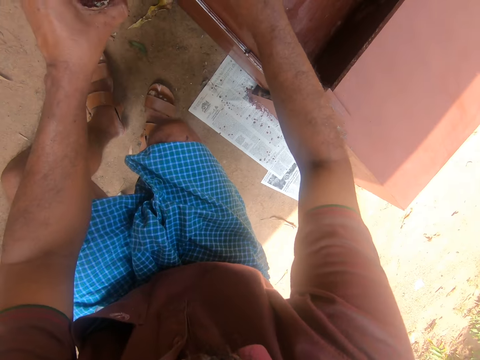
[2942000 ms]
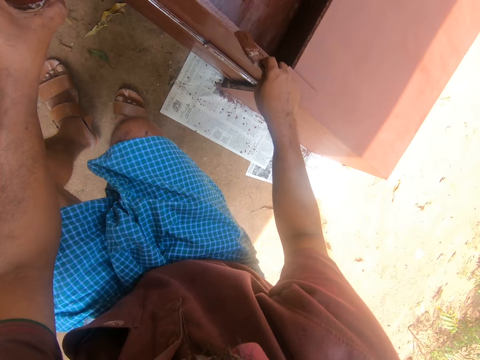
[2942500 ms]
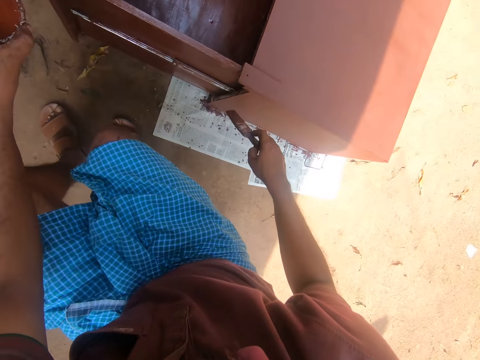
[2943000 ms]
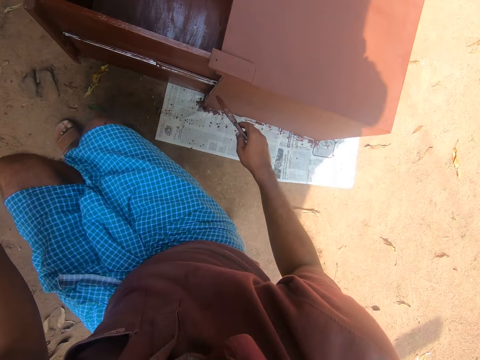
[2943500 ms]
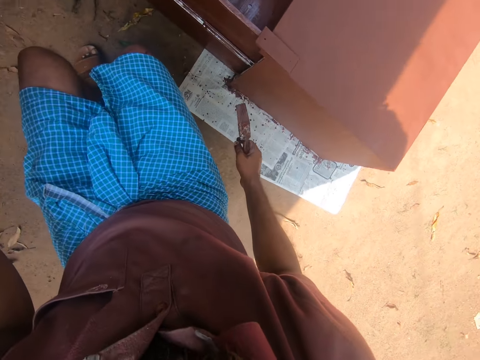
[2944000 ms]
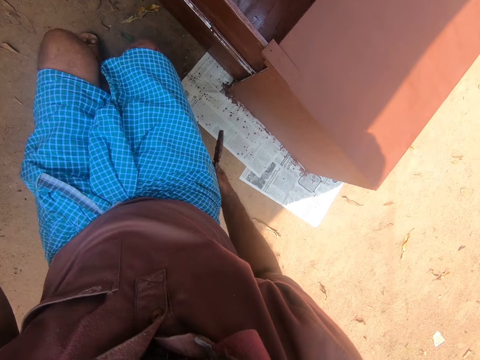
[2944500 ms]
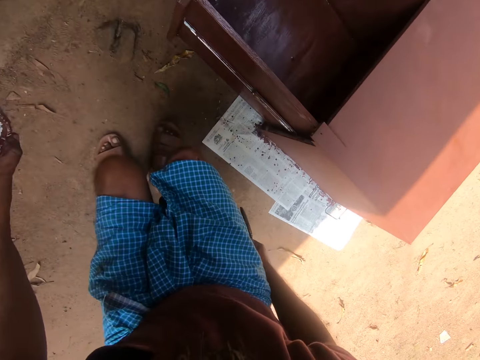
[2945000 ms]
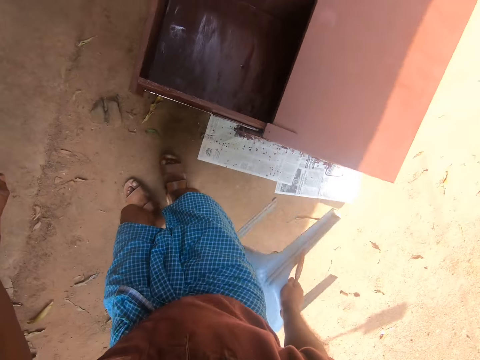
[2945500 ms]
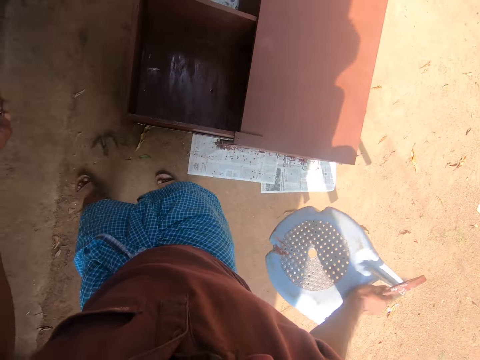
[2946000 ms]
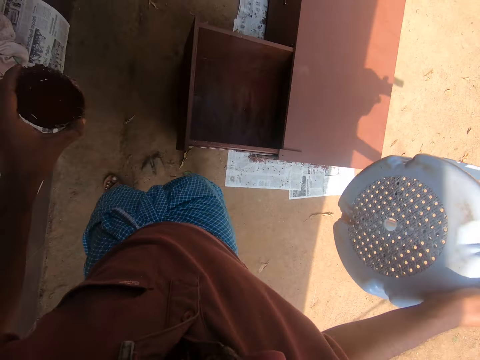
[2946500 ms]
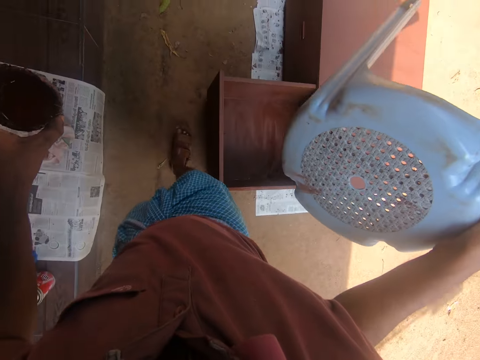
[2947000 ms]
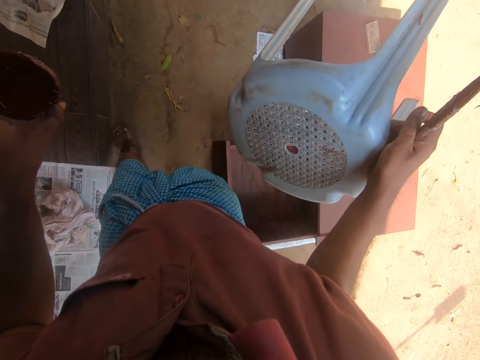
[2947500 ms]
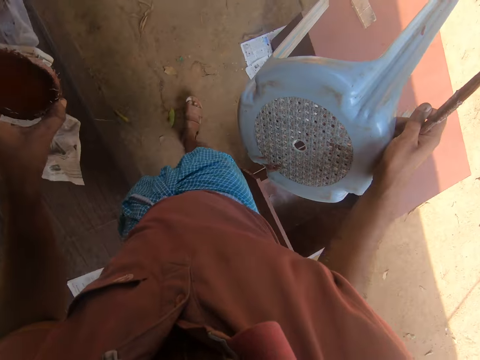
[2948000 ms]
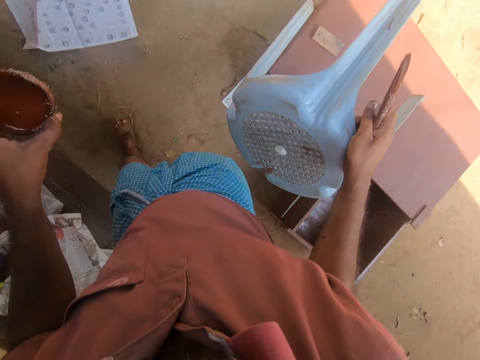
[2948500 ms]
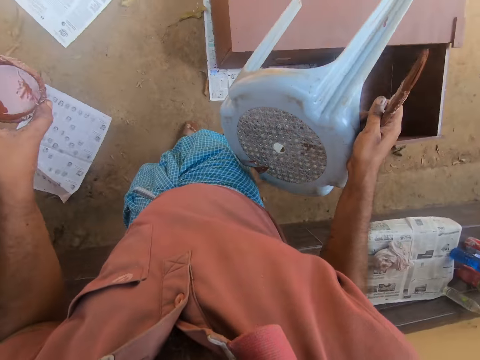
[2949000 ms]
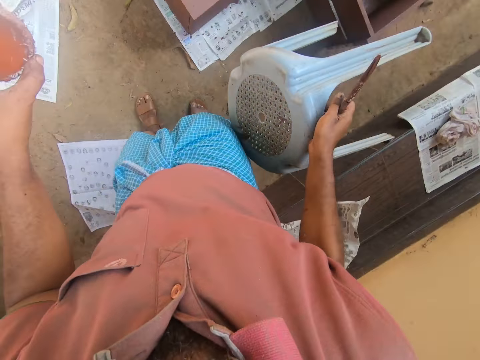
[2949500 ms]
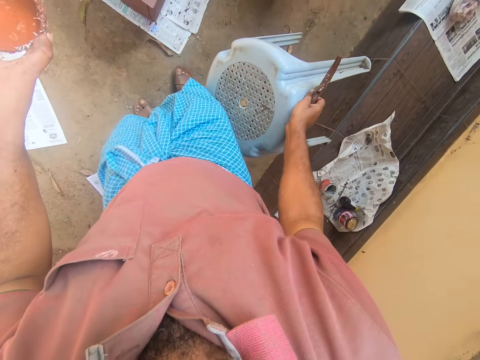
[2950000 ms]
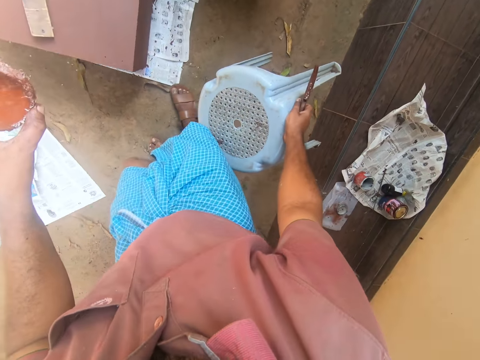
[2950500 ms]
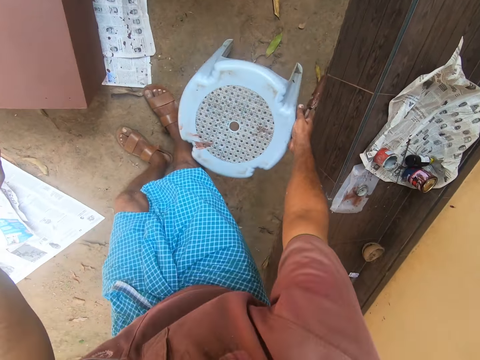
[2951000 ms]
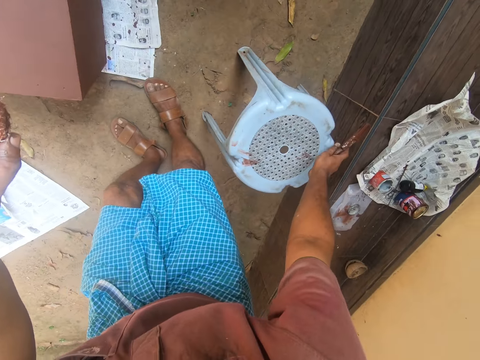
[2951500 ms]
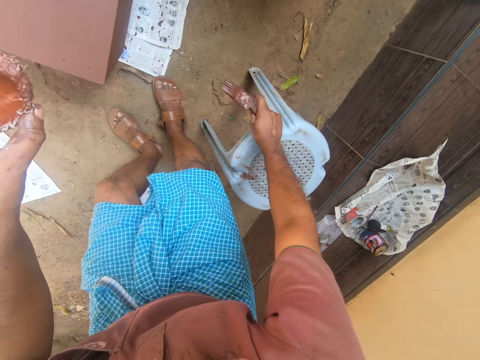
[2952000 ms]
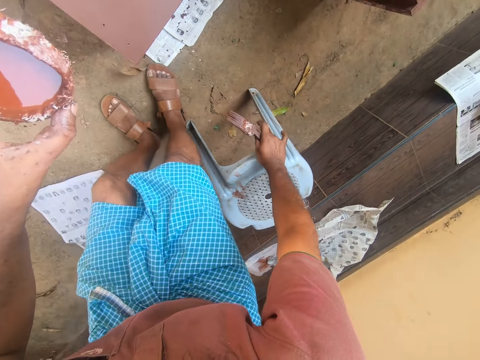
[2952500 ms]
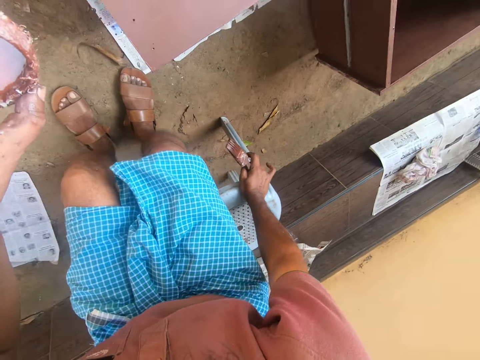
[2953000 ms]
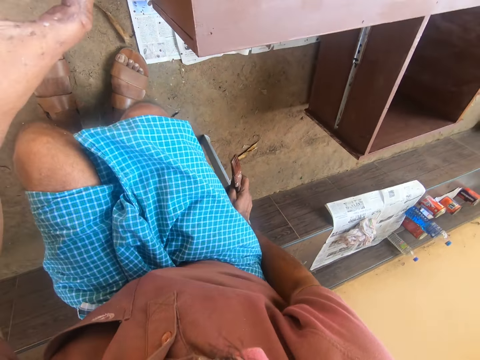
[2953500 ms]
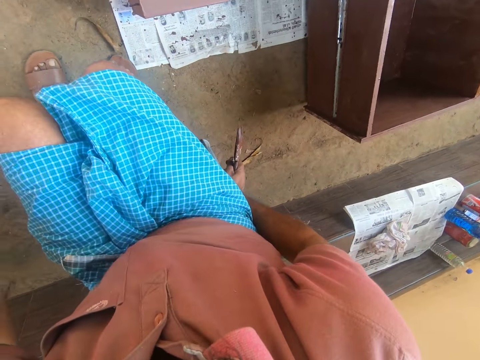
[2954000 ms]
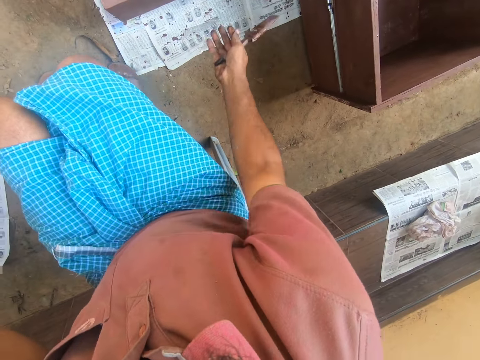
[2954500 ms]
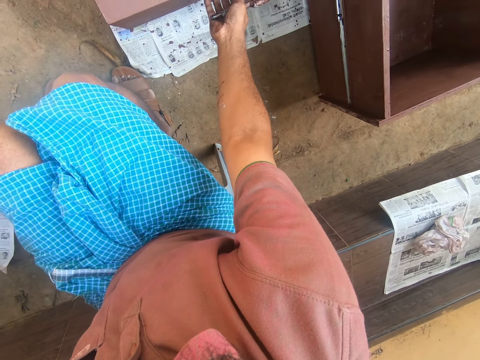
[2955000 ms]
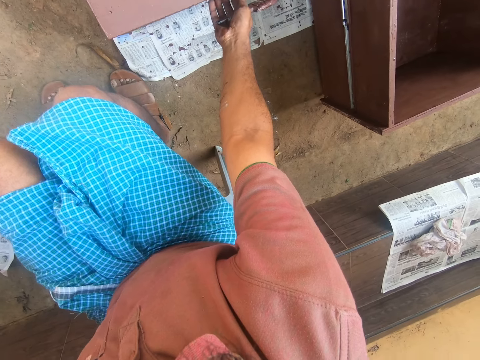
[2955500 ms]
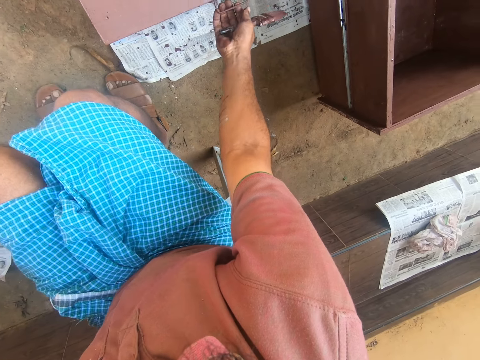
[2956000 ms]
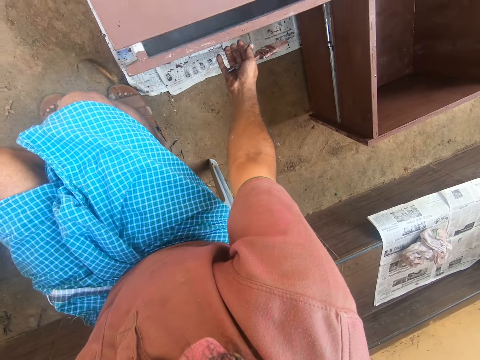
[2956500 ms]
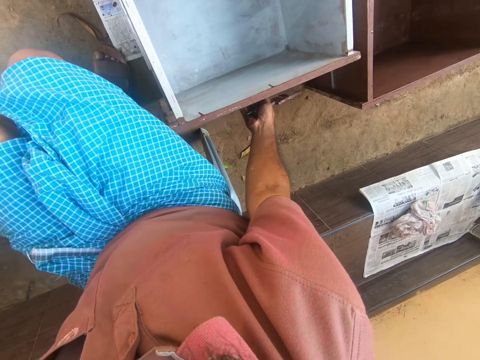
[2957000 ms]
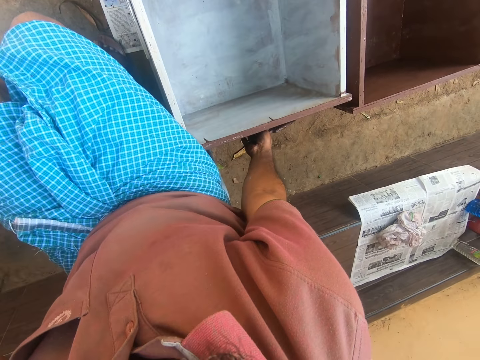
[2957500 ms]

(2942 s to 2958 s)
The camera wearer holds the brush. They turn the brush. They pick up a white chair or plastic stool. They stand up. They walk around. They drop the white chair. They sit on the plastic stool. They pull the drawer.

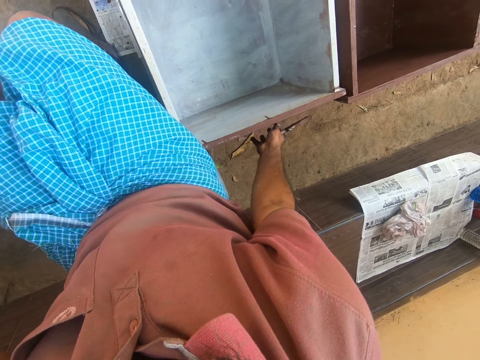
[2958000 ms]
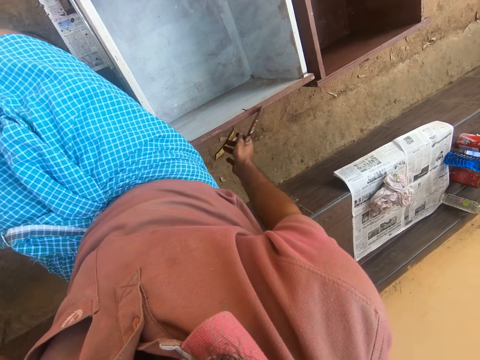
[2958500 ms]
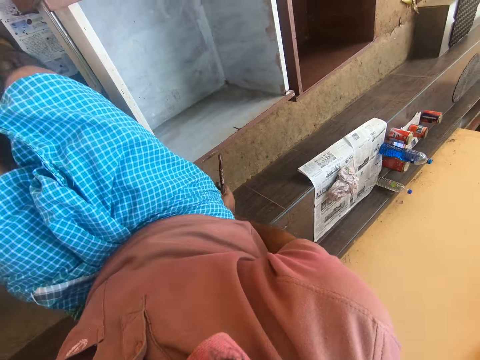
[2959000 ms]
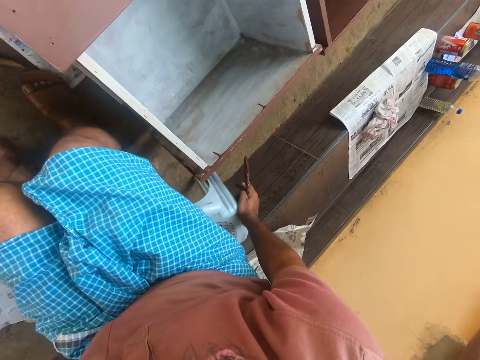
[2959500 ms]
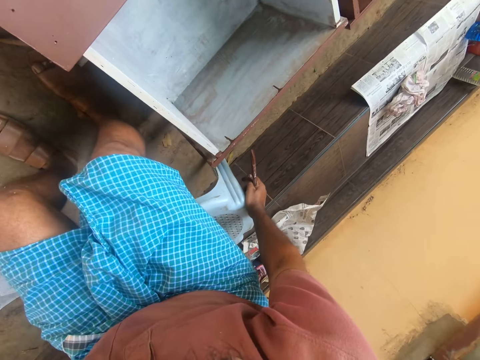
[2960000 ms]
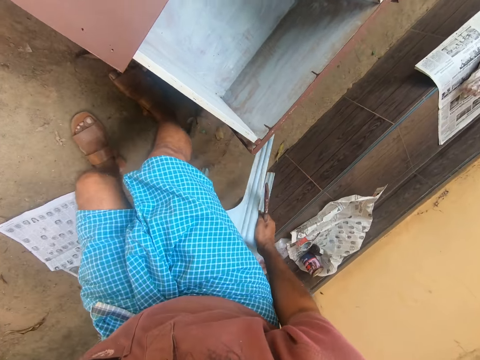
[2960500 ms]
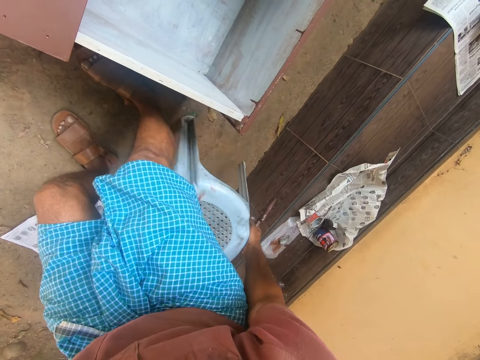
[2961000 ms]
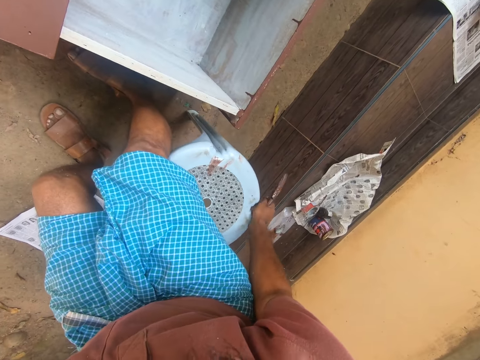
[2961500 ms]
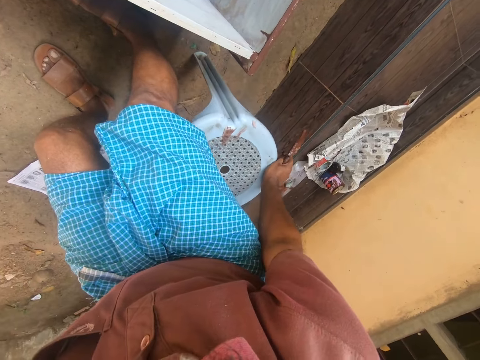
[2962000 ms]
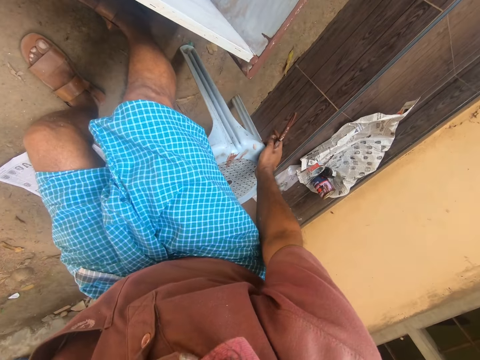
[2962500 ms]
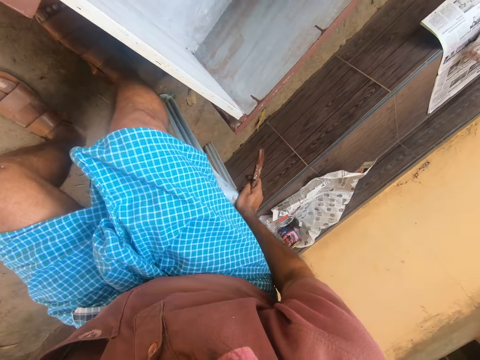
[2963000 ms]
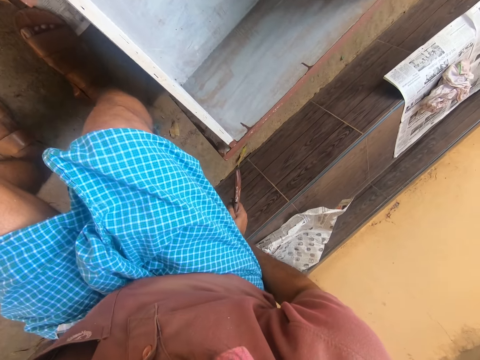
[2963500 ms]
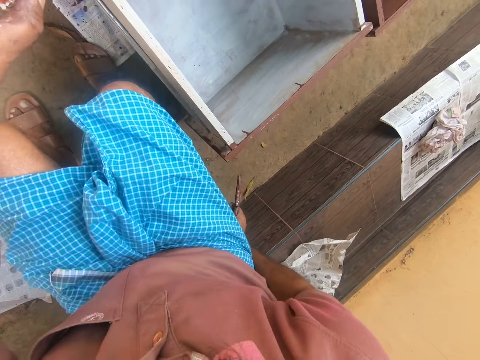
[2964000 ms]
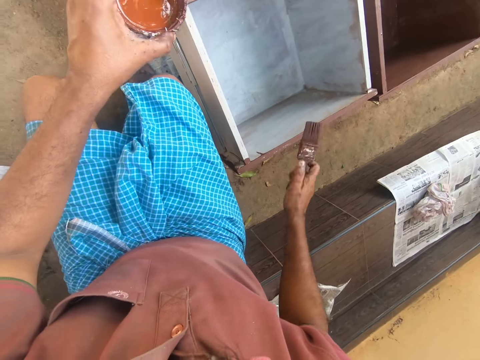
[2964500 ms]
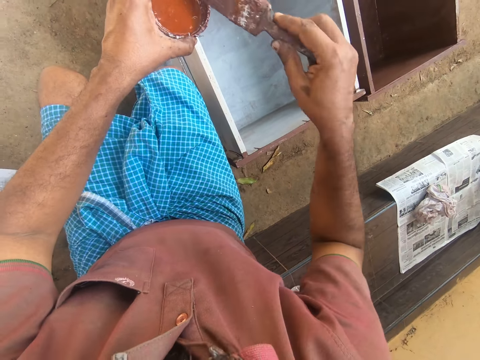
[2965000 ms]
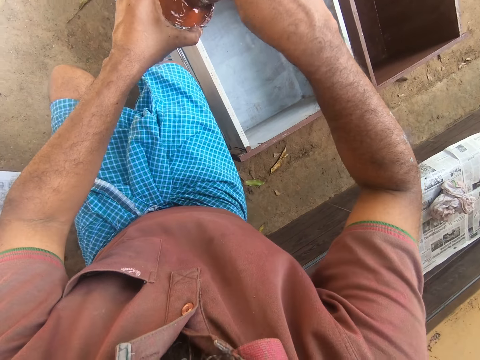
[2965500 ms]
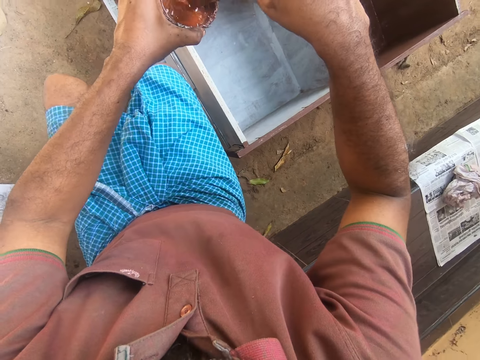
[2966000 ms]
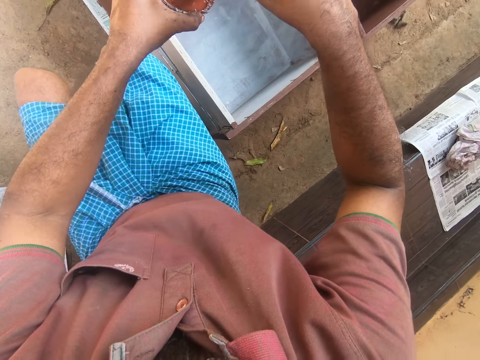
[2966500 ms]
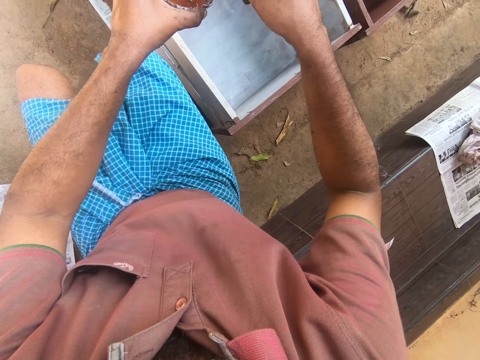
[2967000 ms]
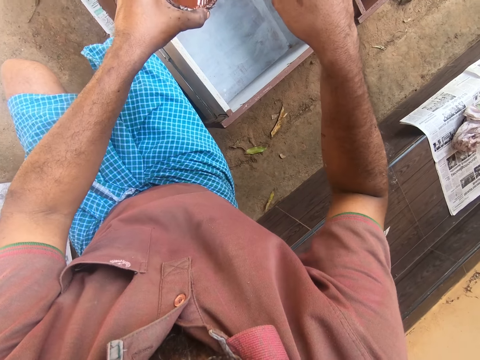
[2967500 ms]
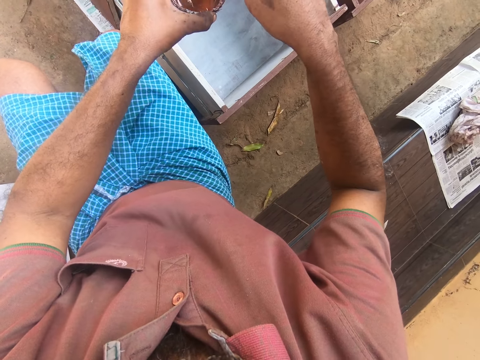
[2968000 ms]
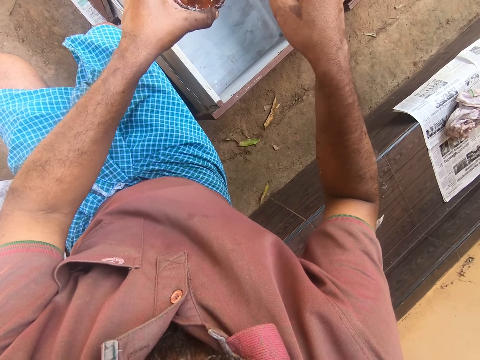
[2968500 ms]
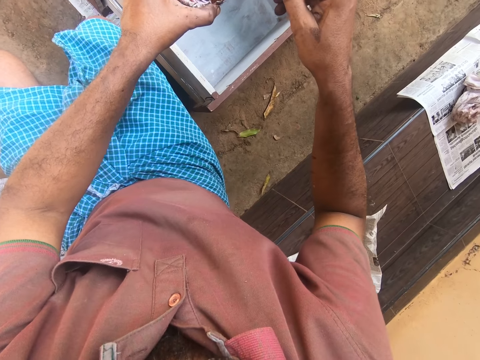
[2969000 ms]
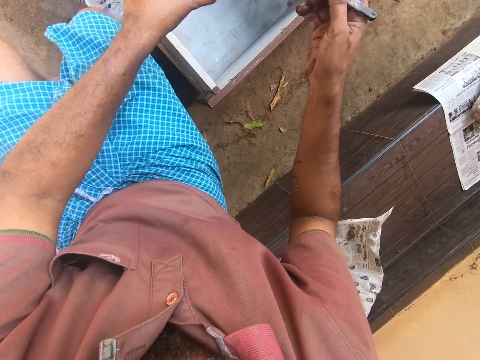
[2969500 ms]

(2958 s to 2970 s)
The camera wearer adjusts the white chair. They move the stool. They sit on the plastic stool. They dip the paintbrush into the container.
